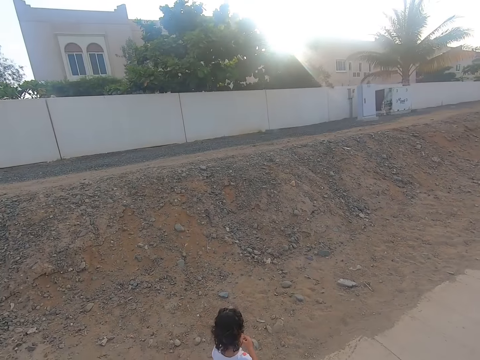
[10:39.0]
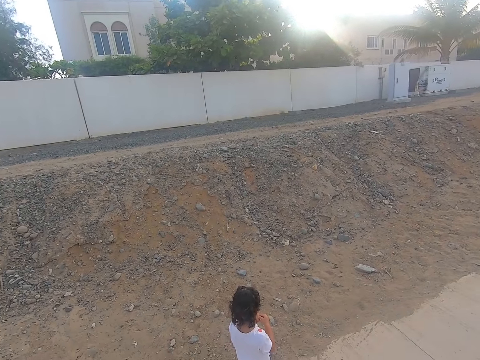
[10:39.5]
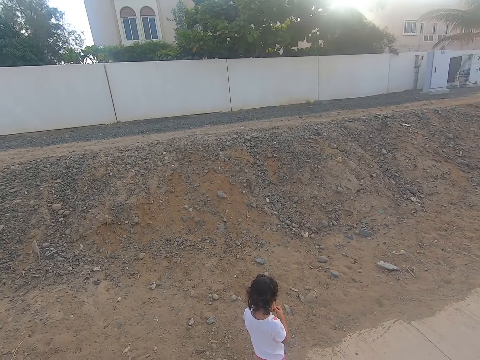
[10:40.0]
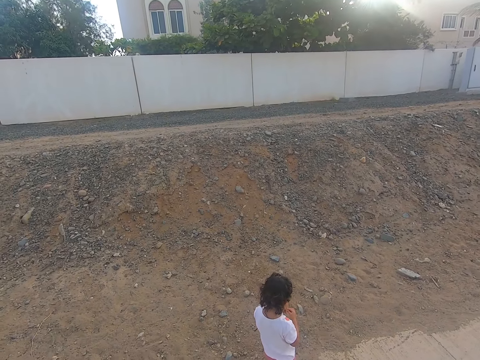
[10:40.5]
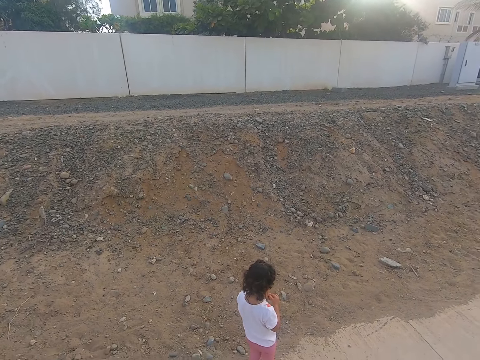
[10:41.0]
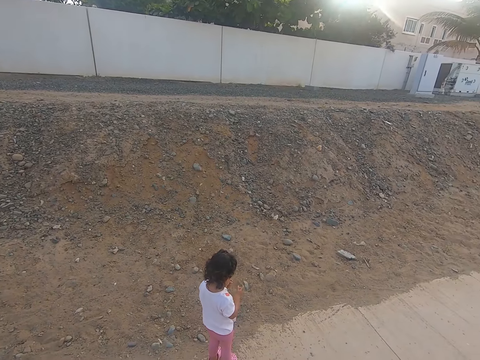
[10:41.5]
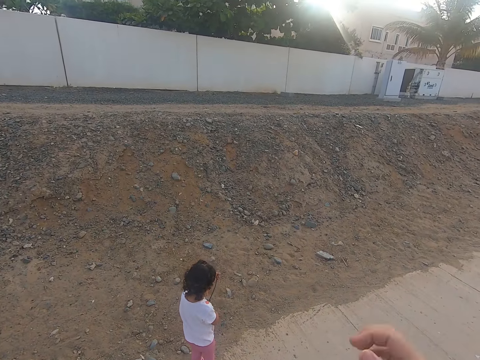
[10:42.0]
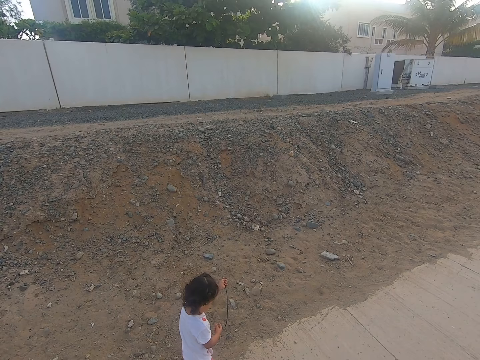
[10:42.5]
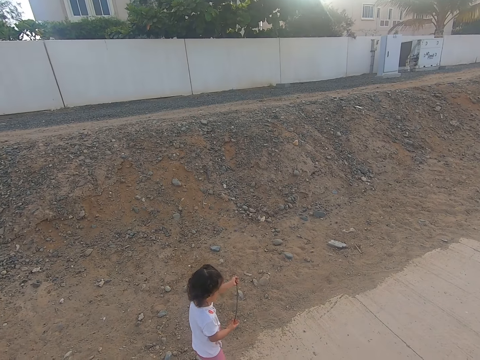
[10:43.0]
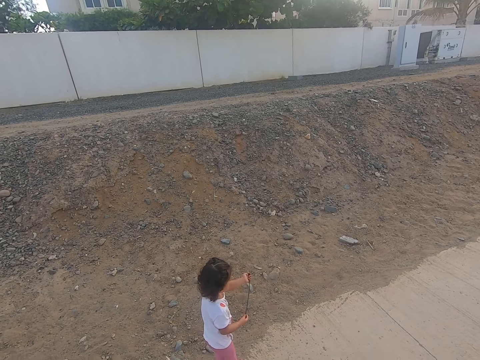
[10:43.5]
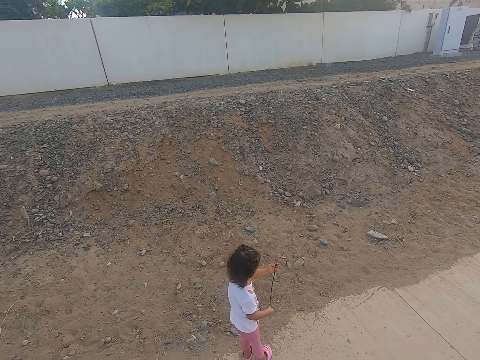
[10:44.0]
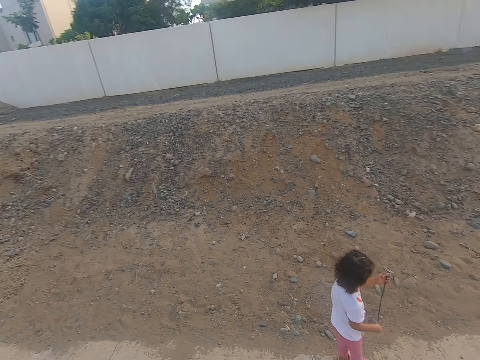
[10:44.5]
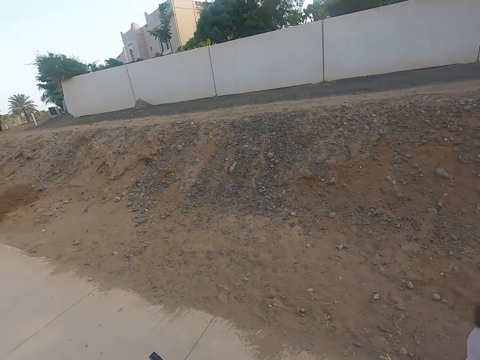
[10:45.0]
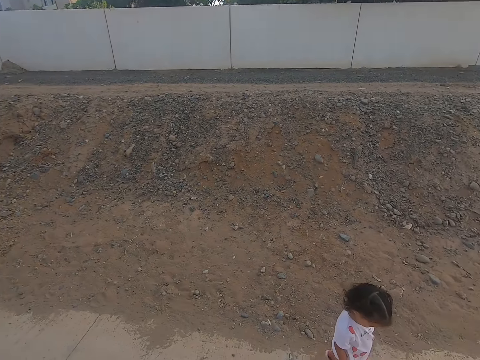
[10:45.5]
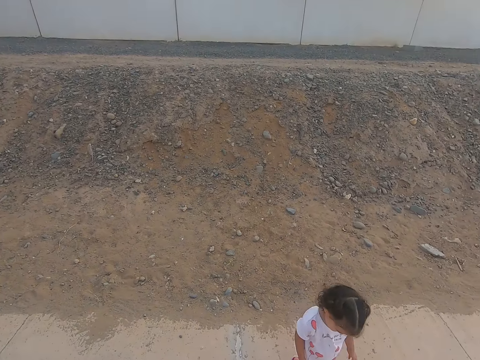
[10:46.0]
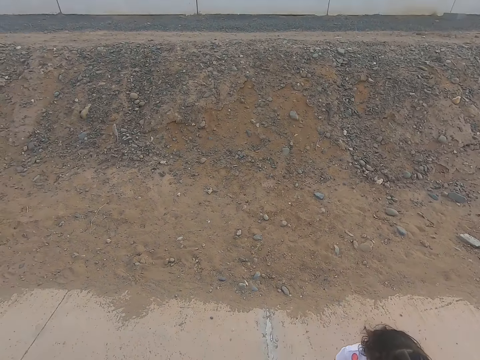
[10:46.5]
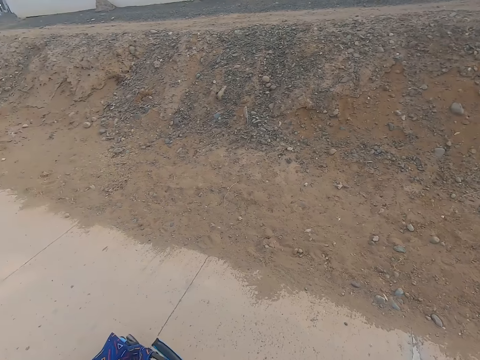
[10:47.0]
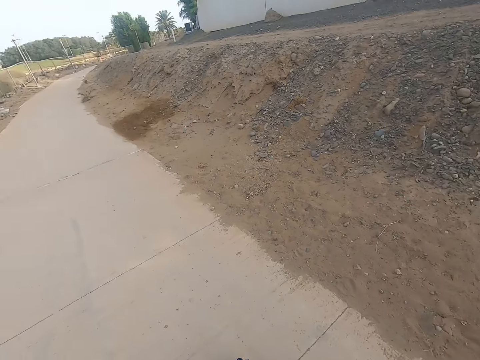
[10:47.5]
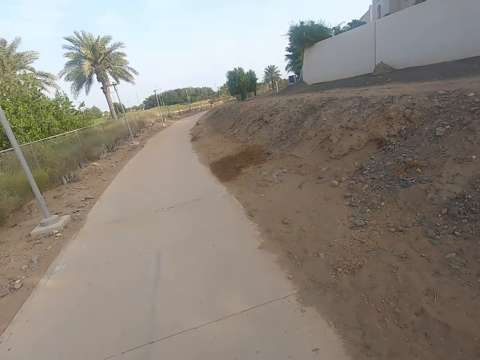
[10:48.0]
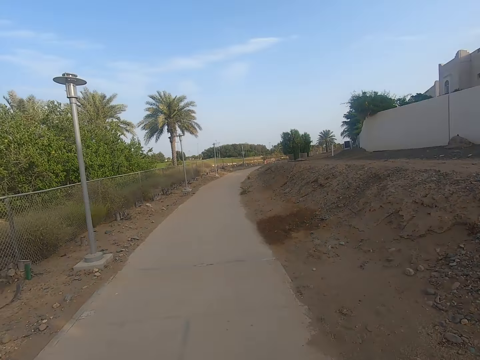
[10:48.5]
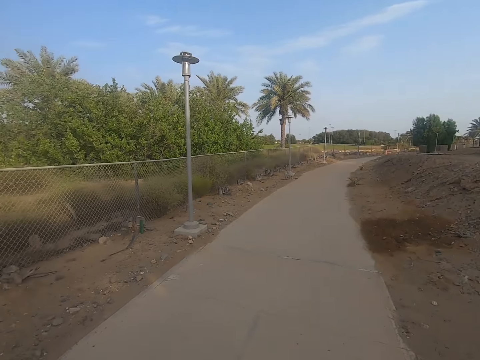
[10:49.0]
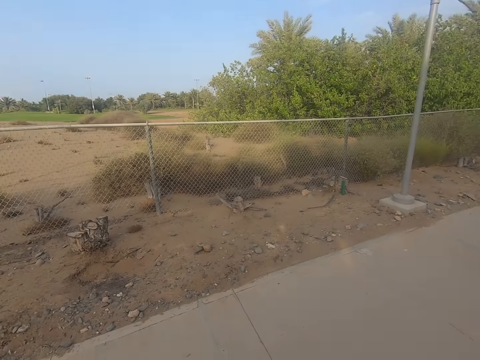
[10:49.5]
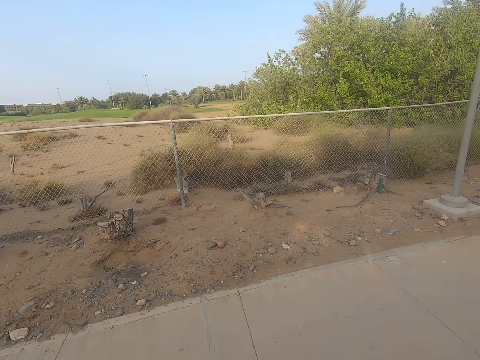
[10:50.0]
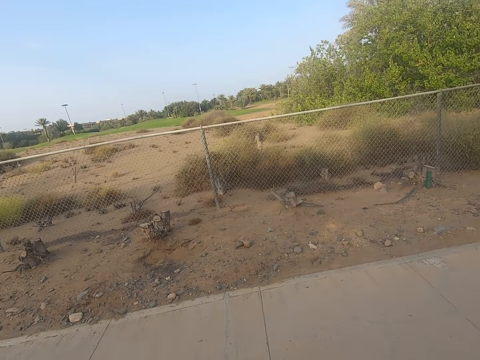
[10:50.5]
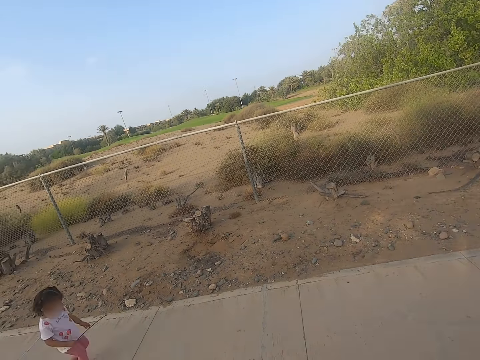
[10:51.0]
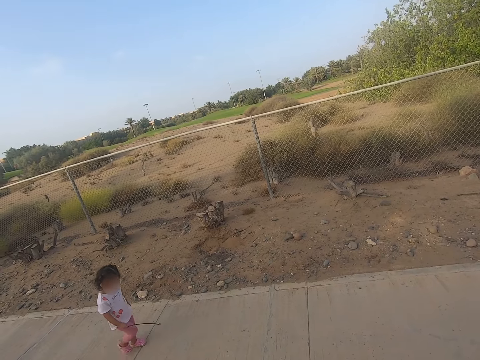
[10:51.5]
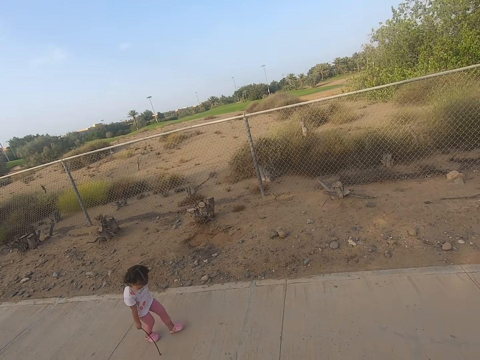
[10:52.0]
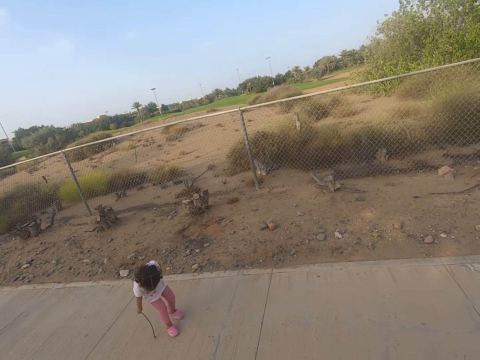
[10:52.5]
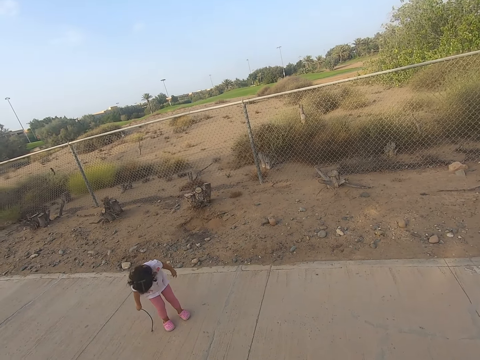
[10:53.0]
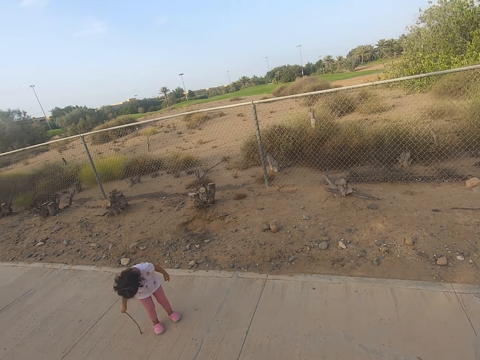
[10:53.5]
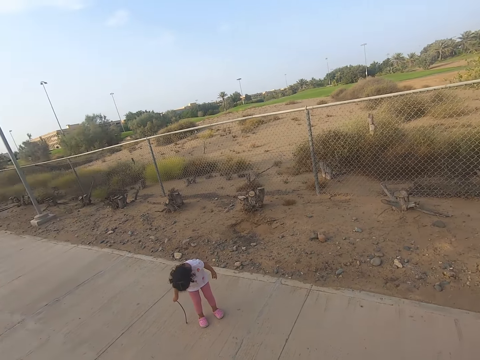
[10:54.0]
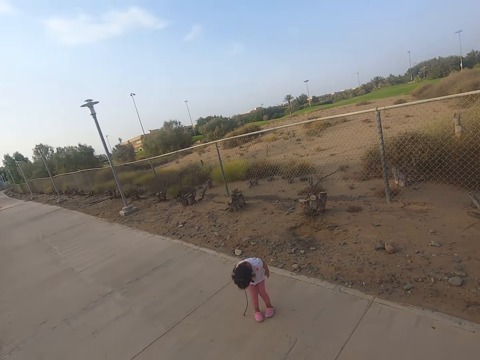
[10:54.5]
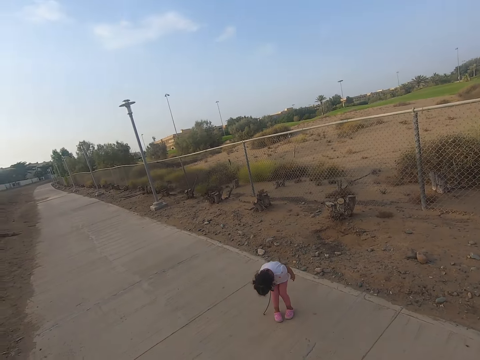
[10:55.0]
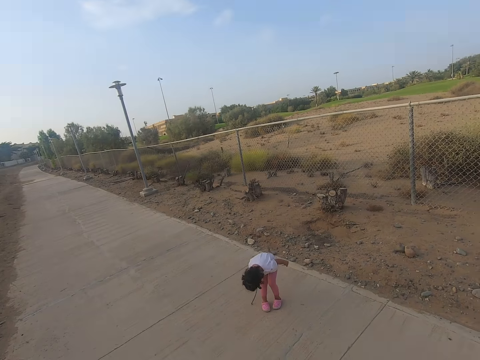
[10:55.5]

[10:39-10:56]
The girl plays with a stick. The camera wearer looks around. The girl walks towards the pavement. The camera wearer walks down the road. The girl plays with the stick. She walks on the pavement and stops on the pavement.

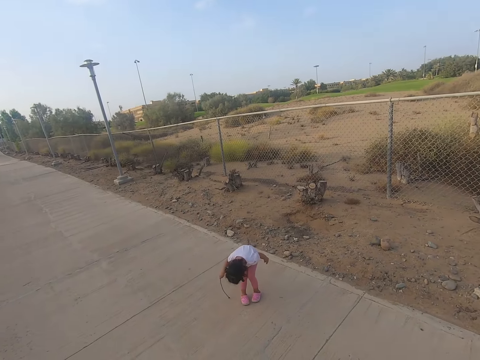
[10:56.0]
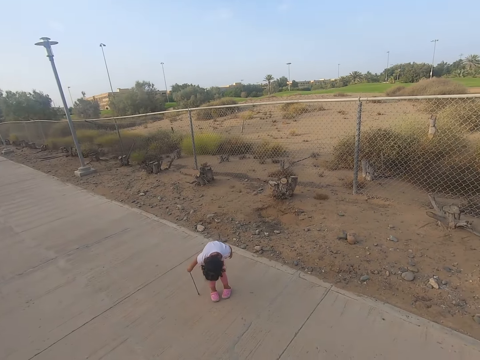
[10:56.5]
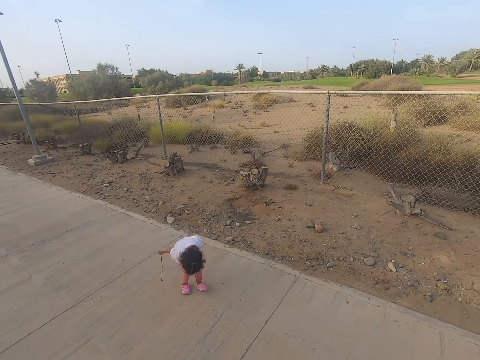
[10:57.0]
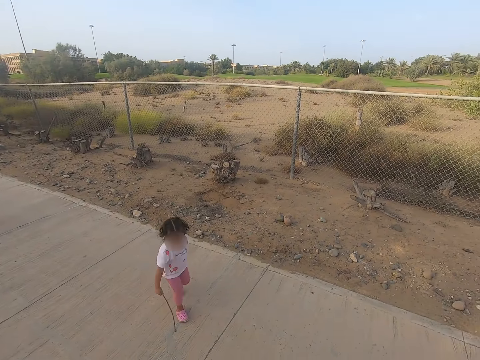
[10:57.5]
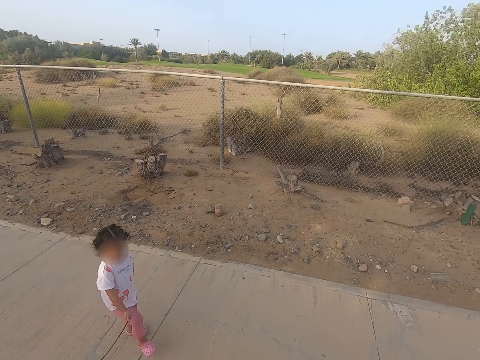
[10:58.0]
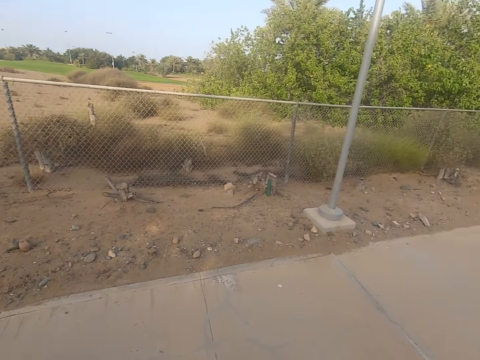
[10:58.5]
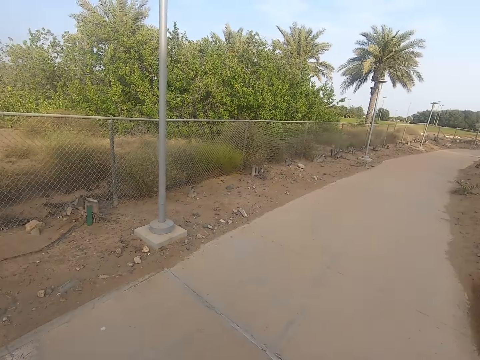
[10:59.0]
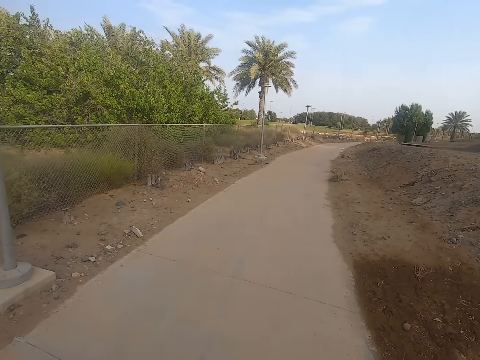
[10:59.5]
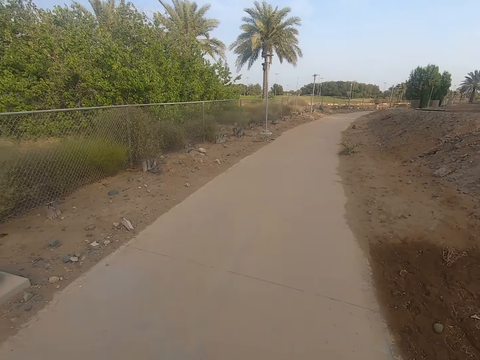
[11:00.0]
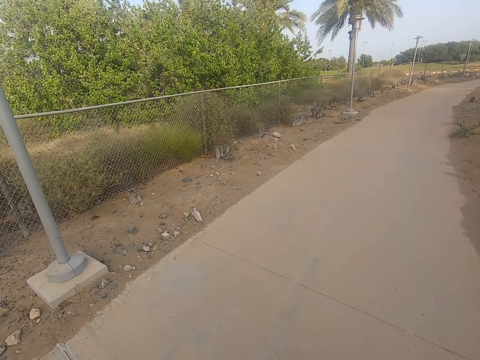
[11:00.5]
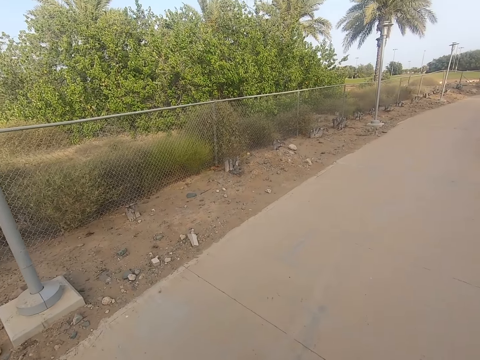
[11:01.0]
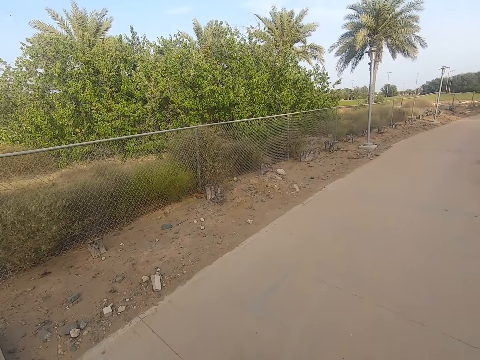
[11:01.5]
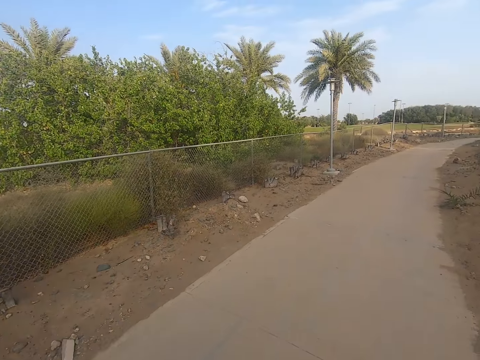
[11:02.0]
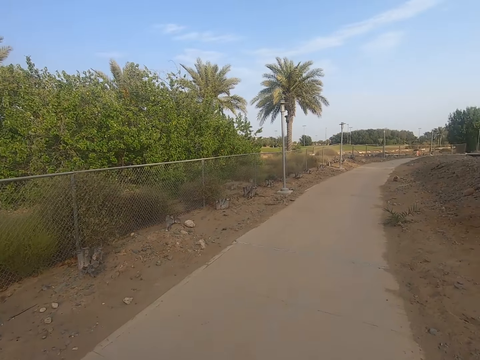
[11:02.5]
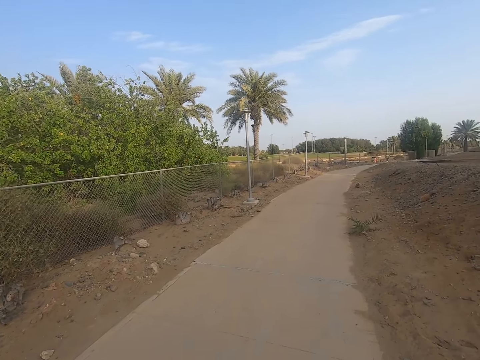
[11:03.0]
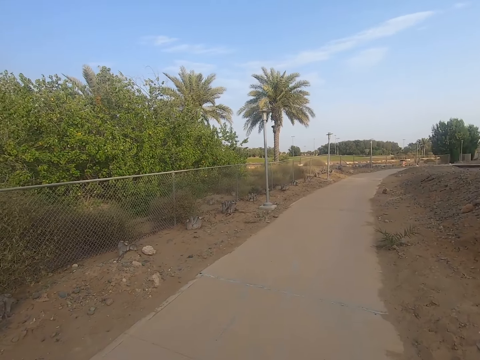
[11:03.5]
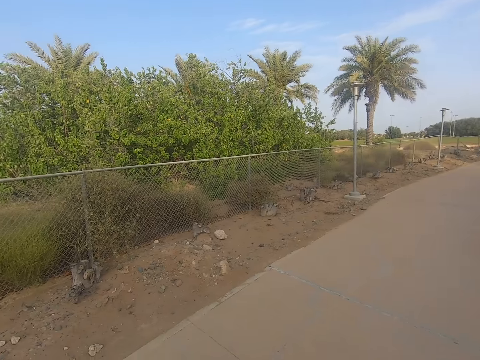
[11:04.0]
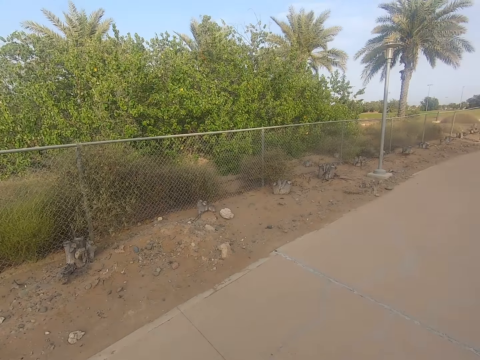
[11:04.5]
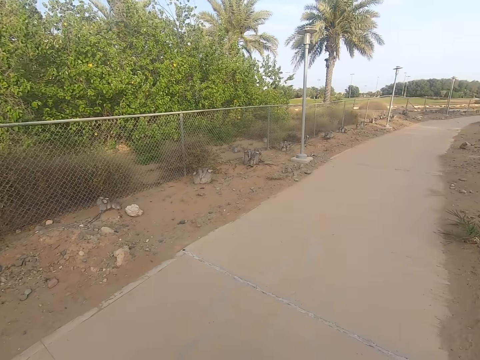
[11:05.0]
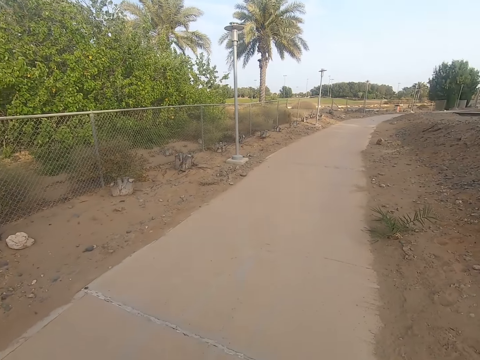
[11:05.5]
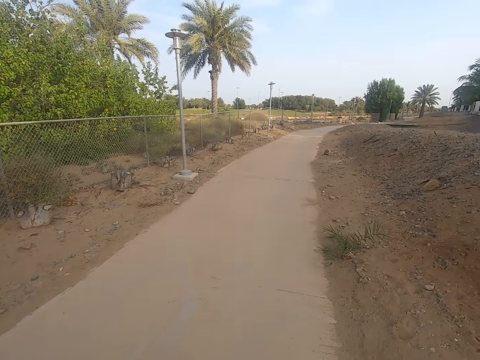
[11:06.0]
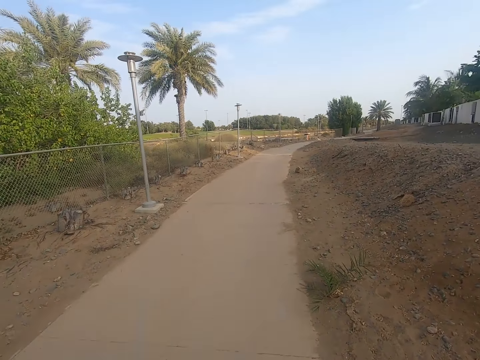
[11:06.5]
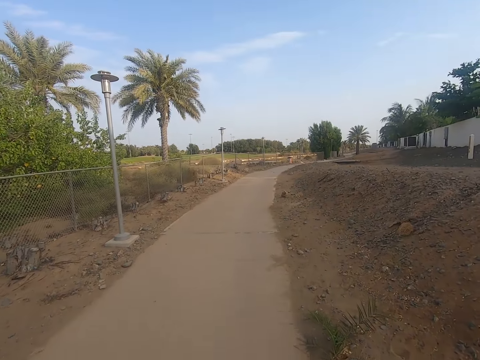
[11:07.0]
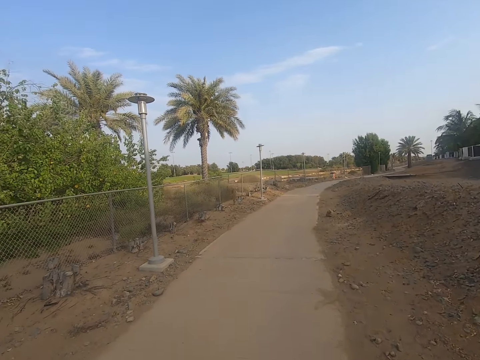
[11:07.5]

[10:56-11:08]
A girl walks on the pavement. The camera wearer walks in the sidewalk.
